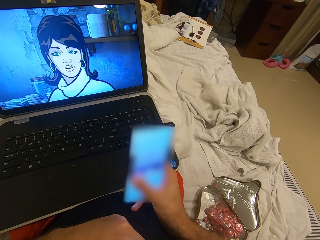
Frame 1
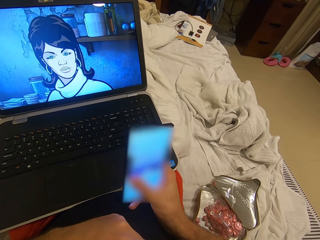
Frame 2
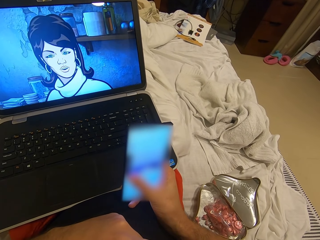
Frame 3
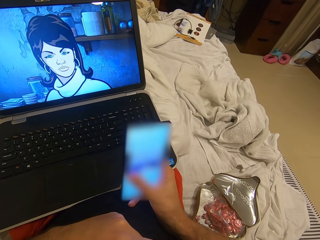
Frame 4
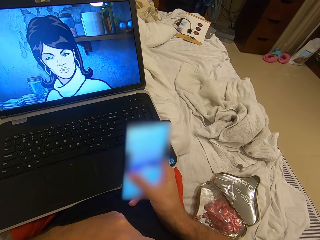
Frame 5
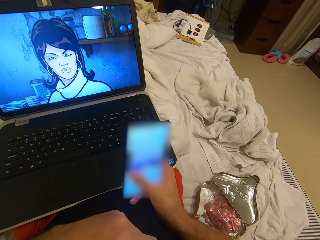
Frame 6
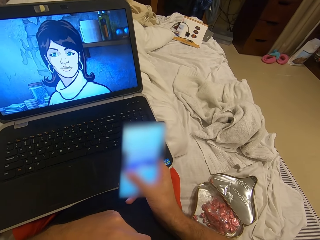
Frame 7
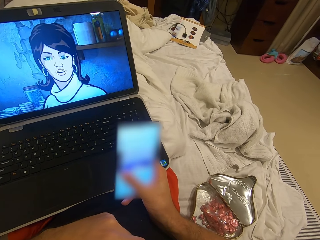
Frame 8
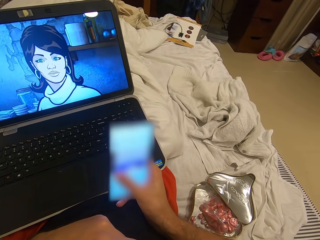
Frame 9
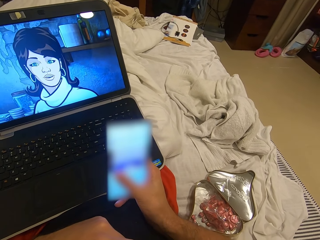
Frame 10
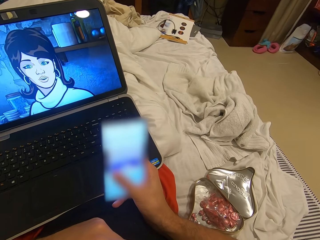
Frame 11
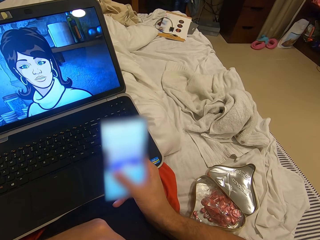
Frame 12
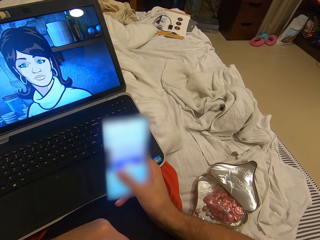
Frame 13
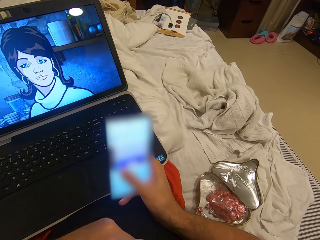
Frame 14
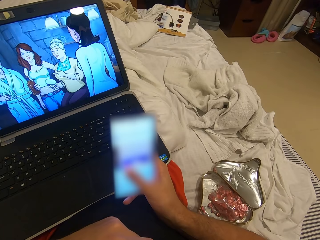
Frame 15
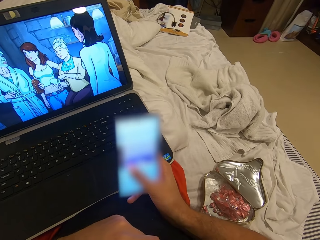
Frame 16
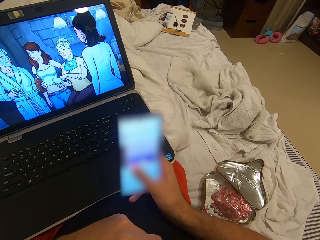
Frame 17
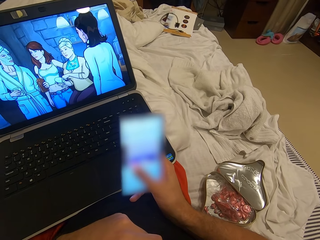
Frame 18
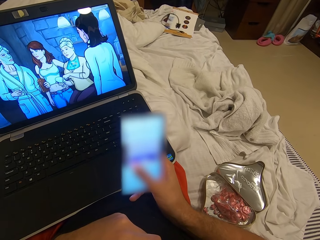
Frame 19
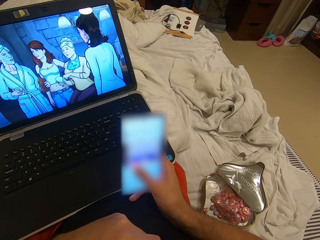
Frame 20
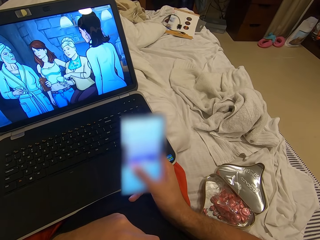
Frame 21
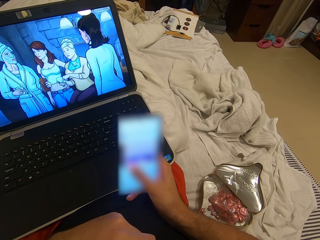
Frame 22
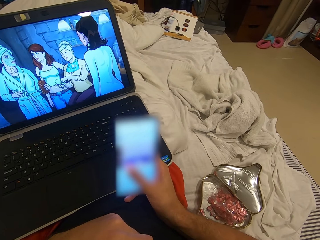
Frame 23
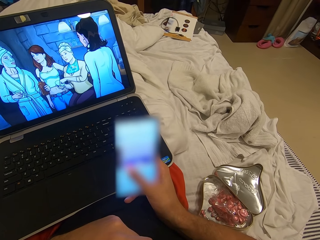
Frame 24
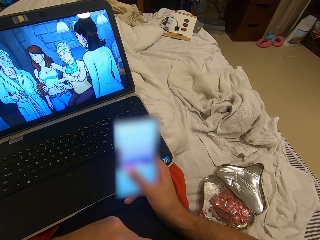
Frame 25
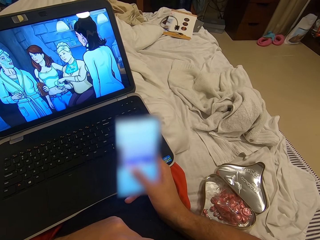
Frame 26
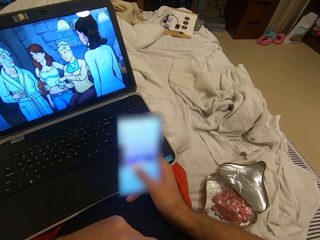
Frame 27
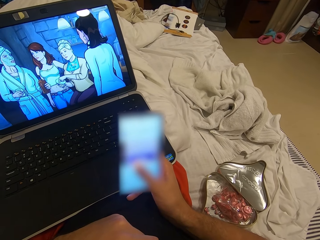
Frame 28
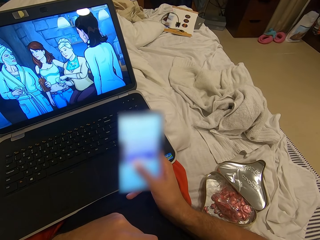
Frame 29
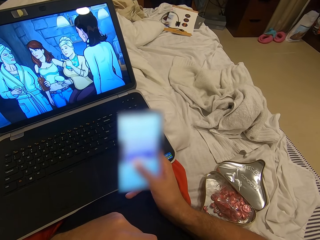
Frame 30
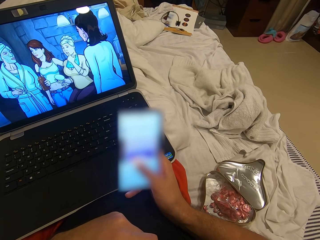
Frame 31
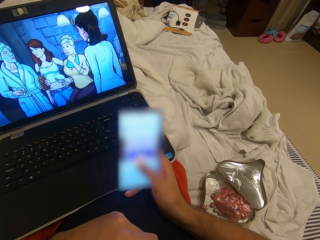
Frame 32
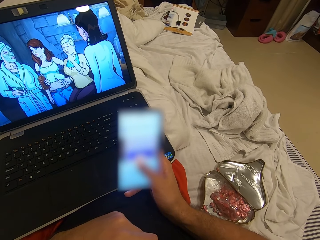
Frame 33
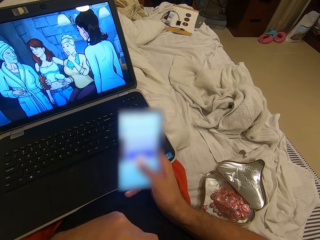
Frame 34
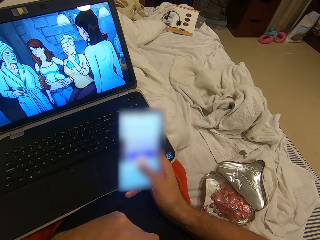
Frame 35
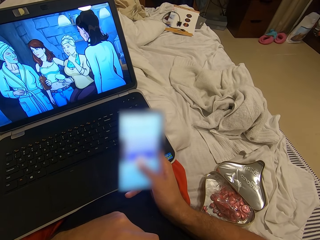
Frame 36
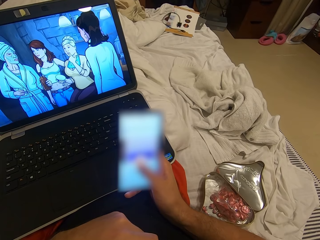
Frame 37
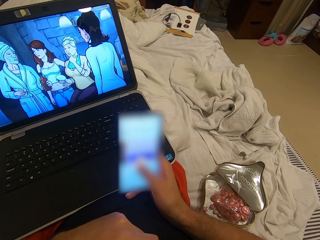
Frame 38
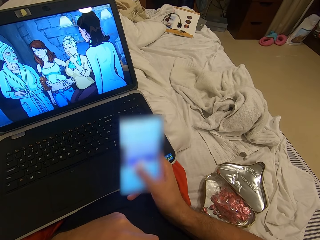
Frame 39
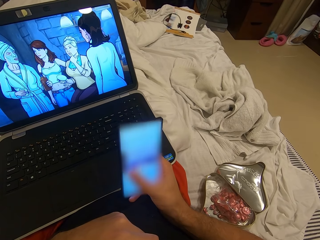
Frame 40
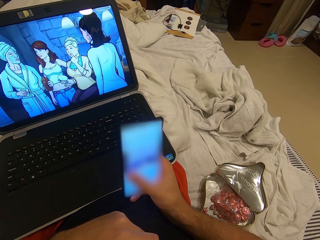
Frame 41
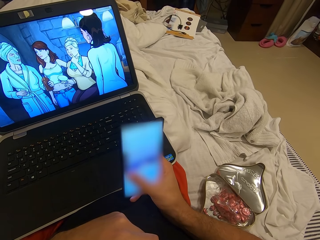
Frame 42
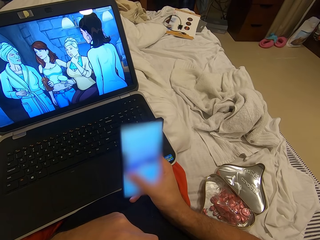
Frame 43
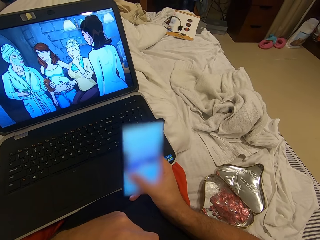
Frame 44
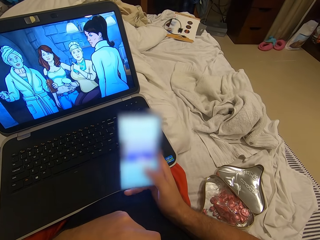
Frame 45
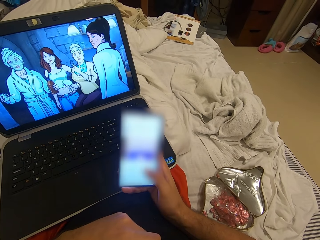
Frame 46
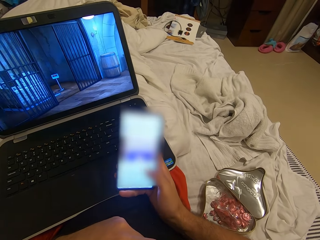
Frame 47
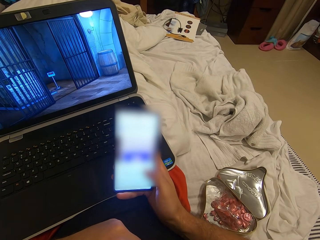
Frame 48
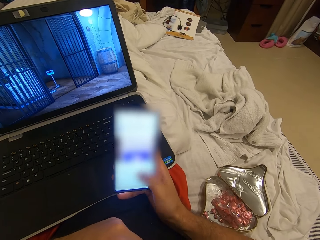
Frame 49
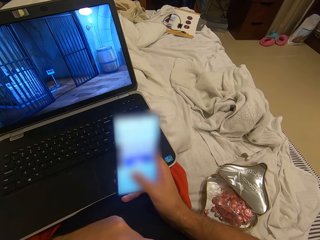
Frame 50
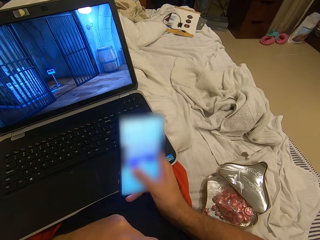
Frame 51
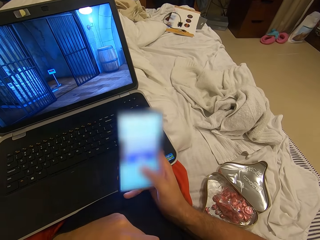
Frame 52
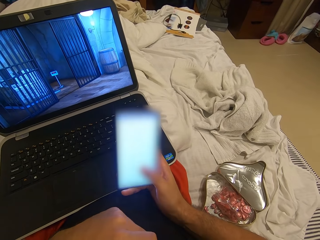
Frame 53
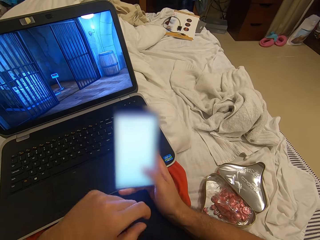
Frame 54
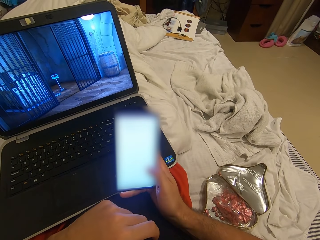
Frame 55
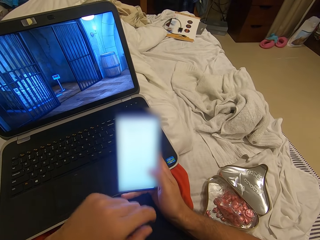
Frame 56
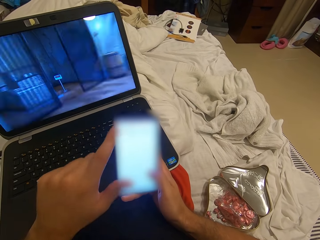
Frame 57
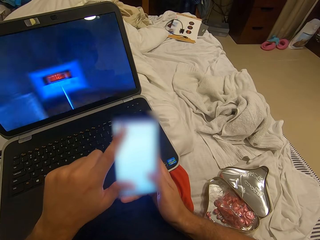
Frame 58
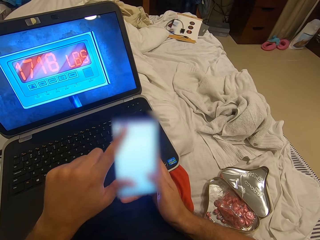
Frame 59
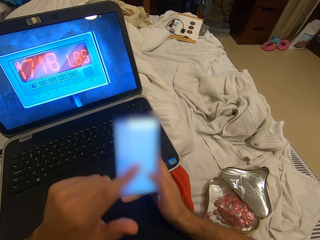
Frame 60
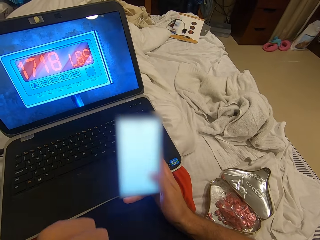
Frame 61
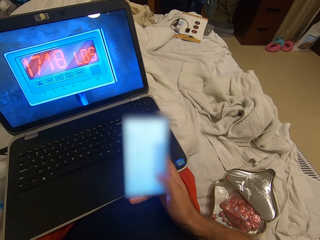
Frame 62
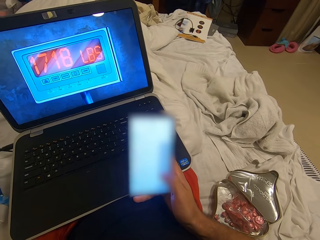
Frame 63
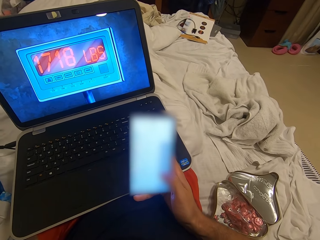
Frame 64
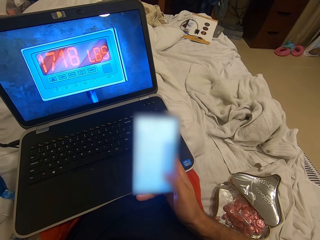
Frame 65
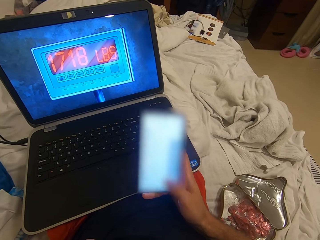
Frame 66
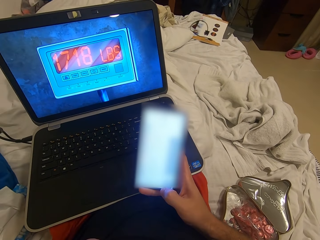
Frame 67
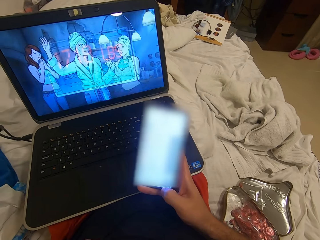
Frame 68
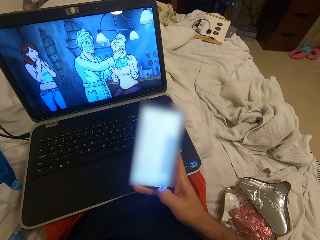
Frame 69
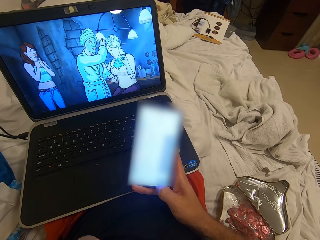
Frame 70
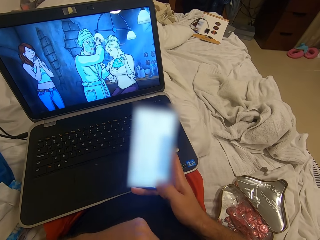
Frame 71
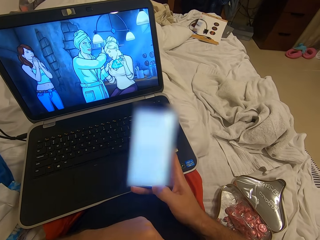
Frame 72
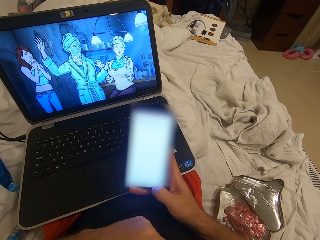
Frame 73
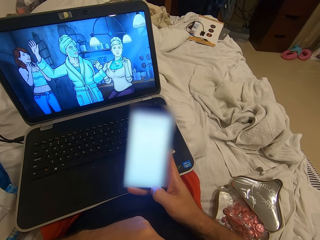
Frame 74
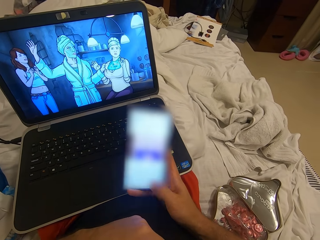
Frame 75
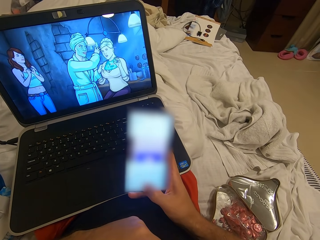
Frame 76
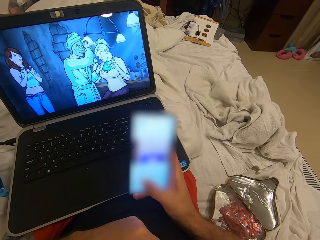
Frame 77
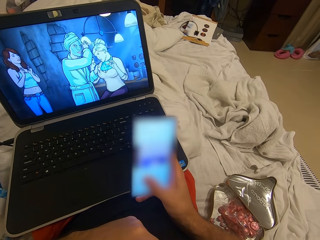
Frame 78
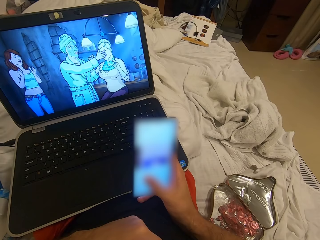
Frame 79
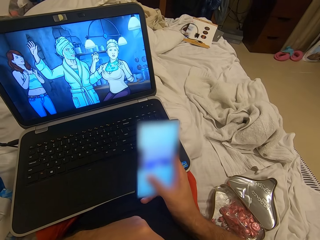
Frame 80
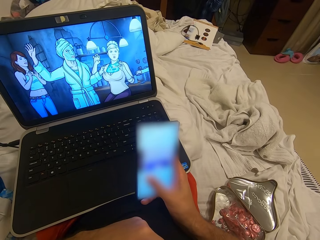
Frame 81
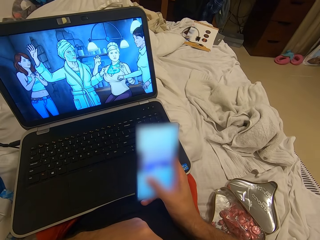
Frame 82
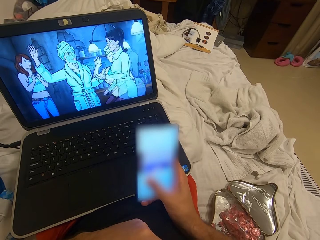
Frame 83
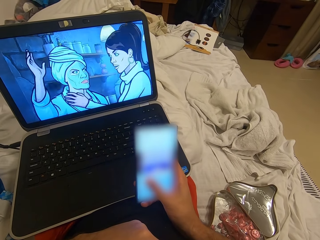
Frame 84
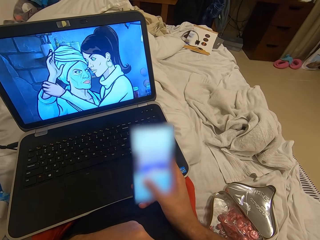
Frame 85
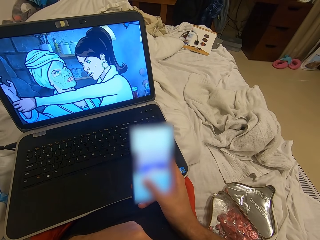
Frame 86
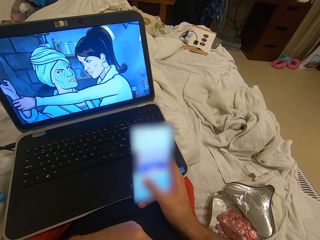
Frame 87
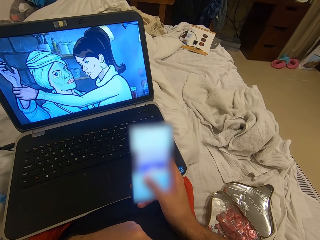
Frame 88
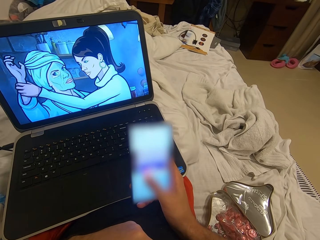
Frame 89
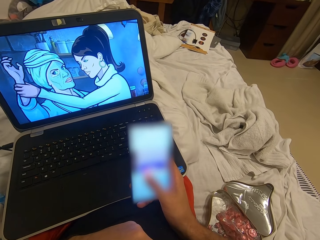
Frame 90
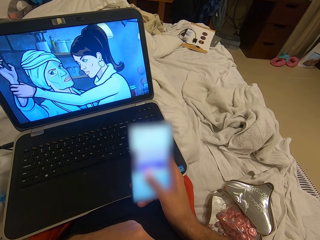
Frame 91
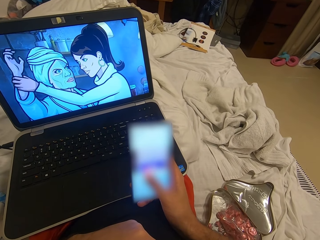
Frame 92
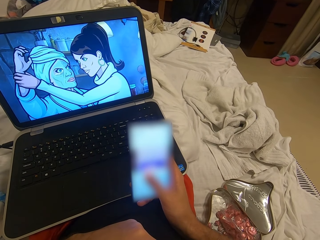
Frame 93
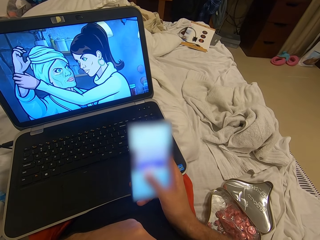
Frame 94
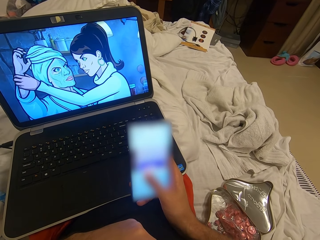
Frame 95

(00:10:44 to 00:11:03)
The camera wearer touches the phone with his left hand. He touches his face with his left hand. He operates the phone with his right hand.

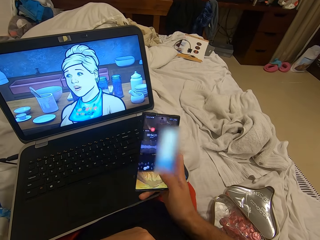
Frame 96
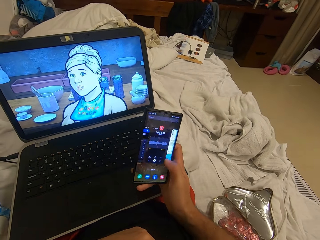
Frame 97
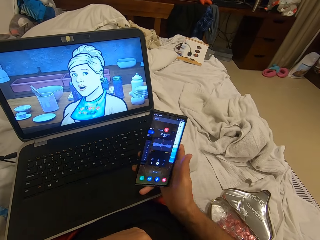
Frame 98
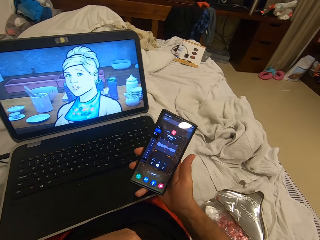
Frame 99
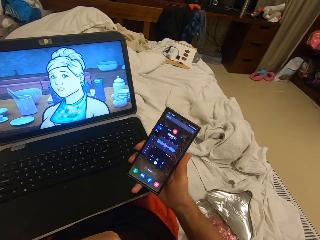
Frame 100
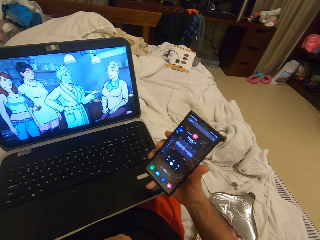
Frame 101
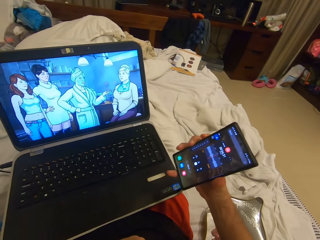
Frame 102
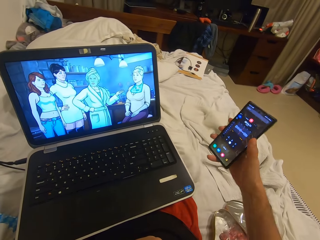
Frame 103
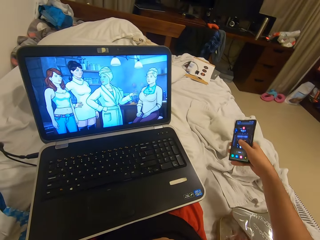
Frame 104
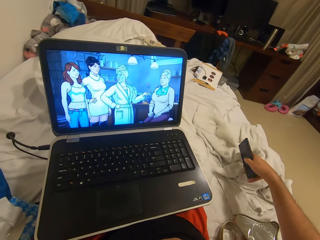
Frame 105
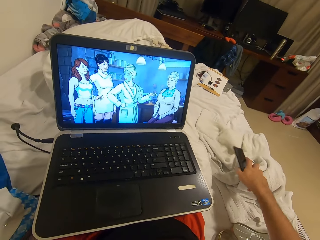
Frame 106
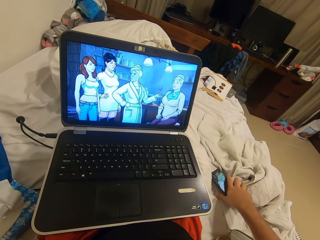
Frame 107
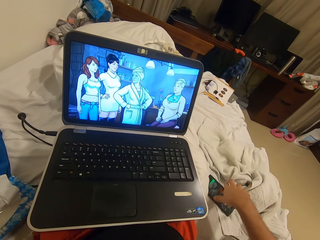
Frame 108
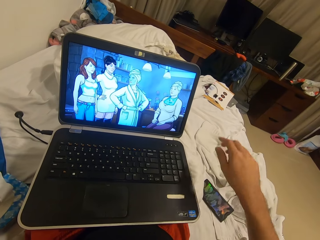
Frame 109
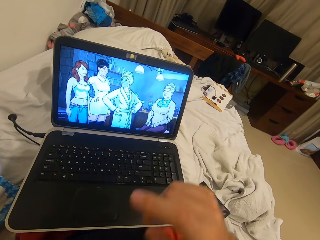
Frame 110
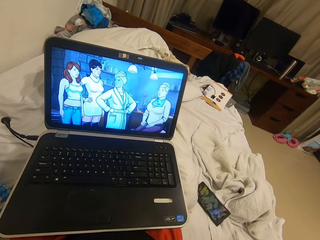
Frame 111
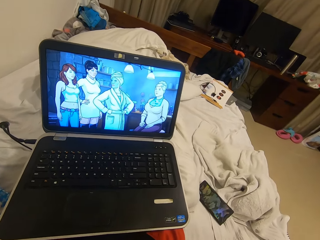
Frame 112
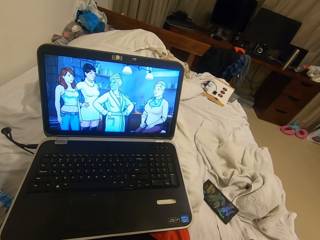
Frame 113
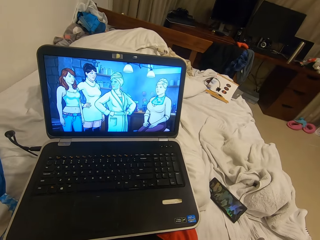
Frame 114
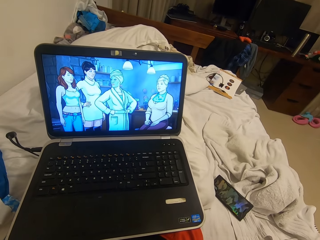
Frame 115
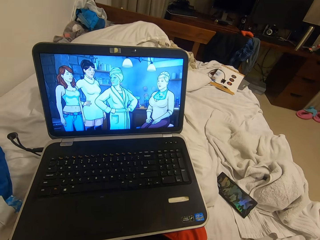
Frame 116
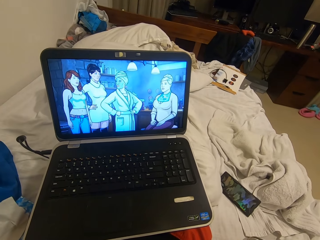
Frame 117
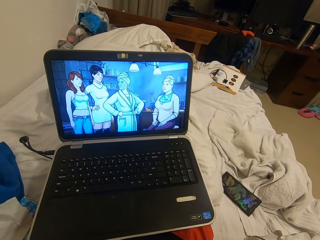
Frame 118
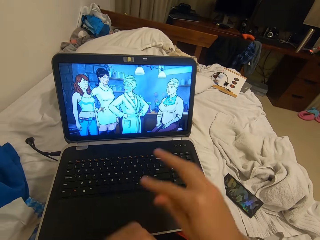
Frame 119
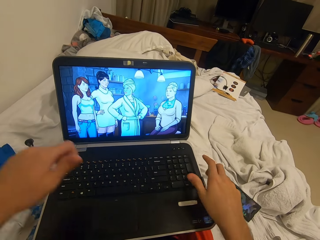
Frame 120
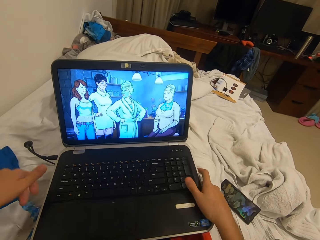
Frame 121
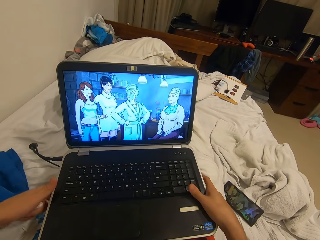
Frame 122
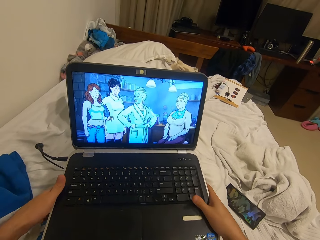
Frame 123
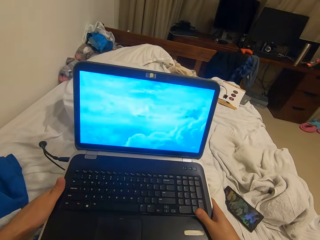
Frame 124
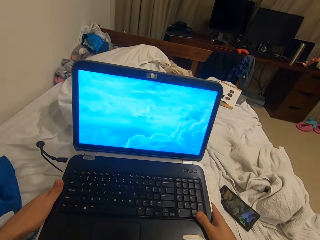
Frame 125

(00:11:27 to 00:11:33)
The camera wearer drops the mobile phone on the bed with his right hand. He touches his face with his right hand. He adjusts the laptop with both hands.
